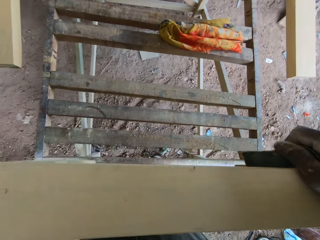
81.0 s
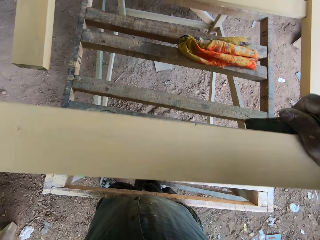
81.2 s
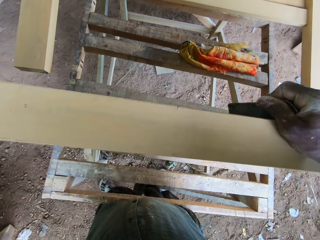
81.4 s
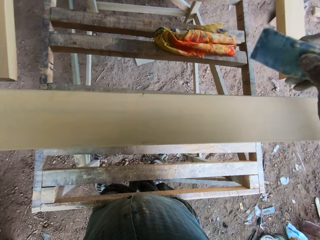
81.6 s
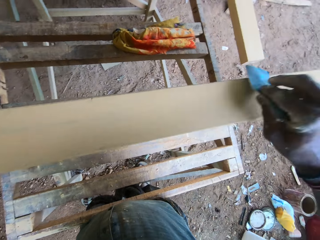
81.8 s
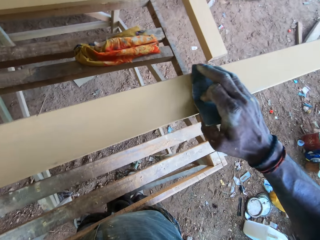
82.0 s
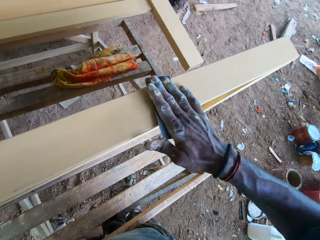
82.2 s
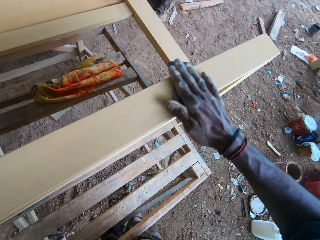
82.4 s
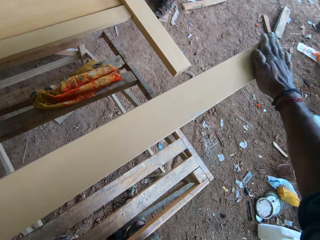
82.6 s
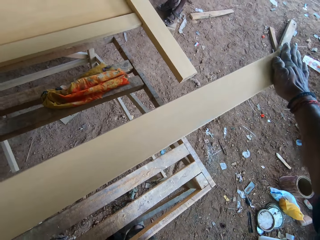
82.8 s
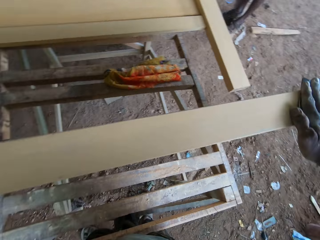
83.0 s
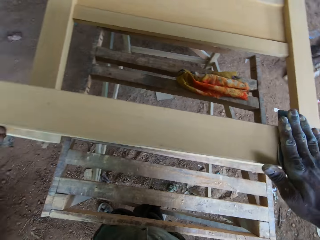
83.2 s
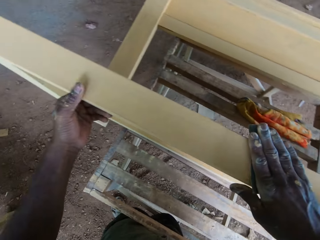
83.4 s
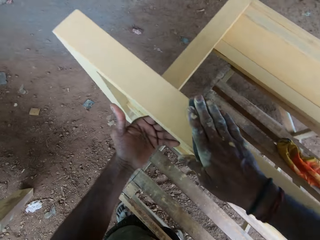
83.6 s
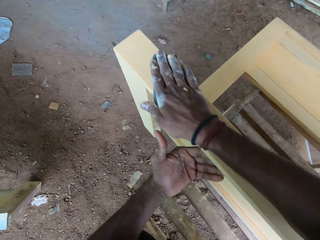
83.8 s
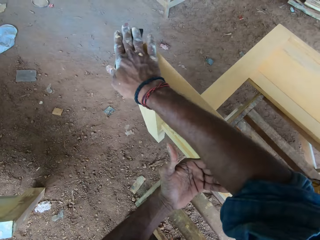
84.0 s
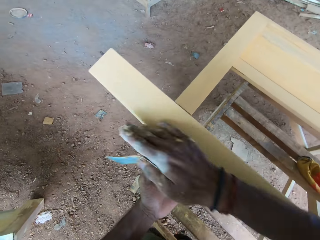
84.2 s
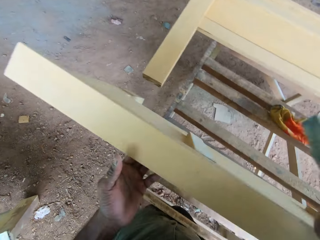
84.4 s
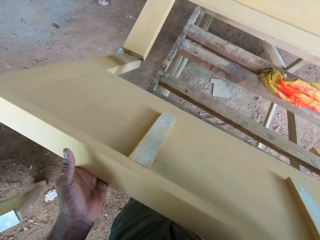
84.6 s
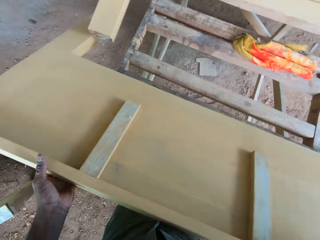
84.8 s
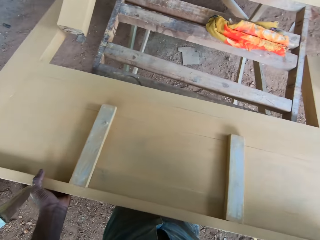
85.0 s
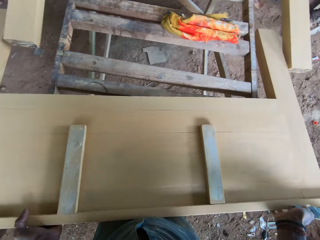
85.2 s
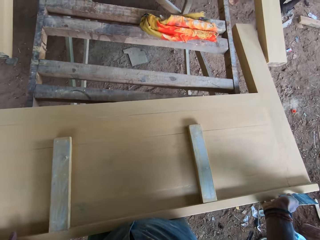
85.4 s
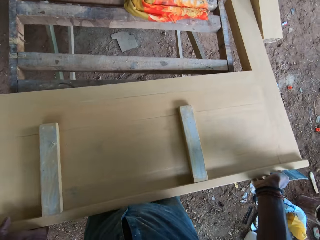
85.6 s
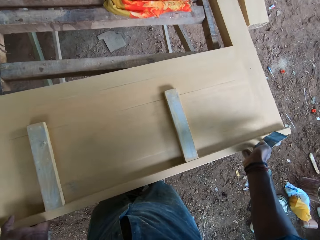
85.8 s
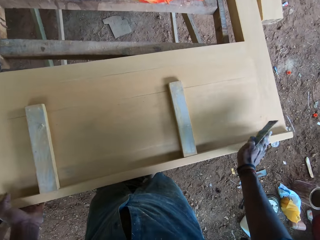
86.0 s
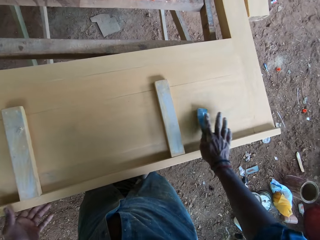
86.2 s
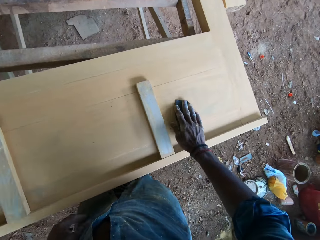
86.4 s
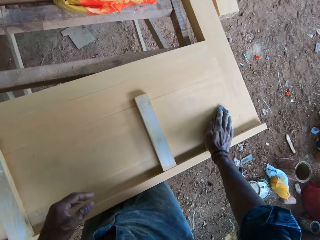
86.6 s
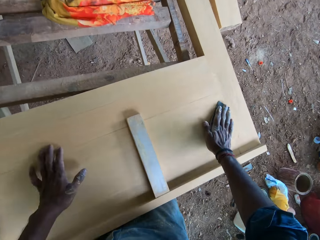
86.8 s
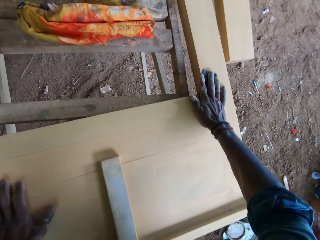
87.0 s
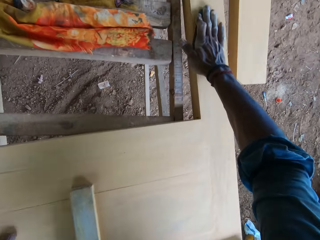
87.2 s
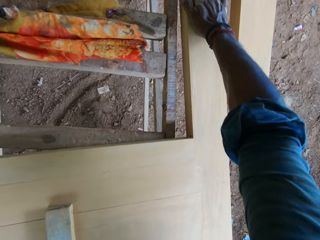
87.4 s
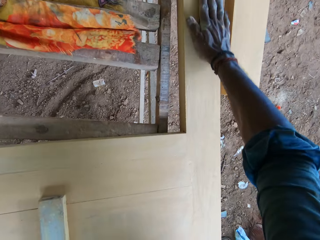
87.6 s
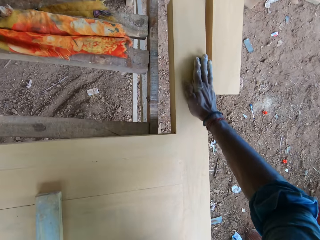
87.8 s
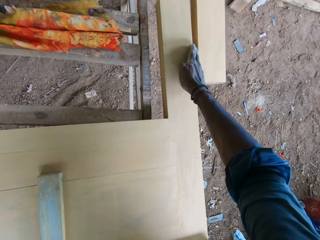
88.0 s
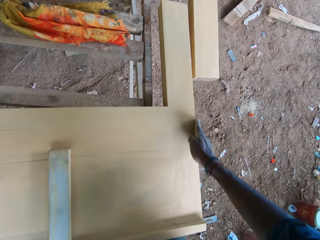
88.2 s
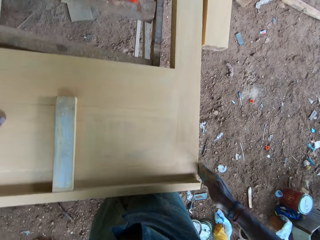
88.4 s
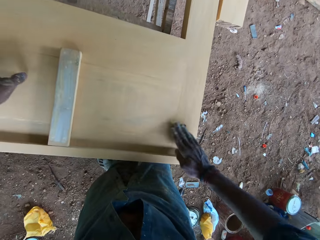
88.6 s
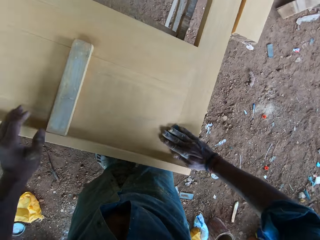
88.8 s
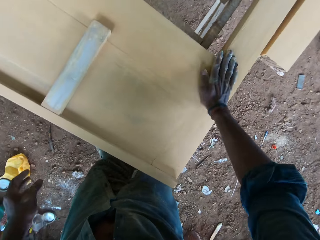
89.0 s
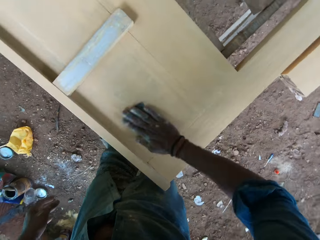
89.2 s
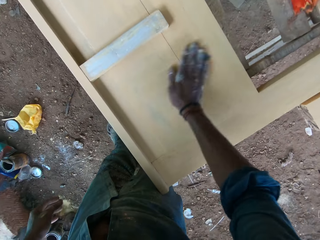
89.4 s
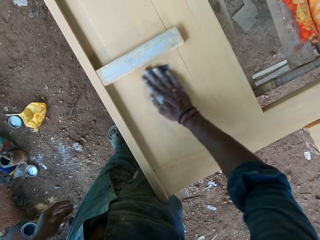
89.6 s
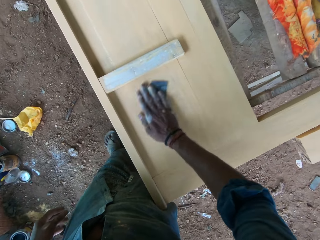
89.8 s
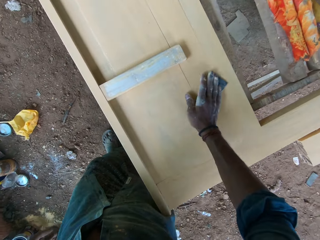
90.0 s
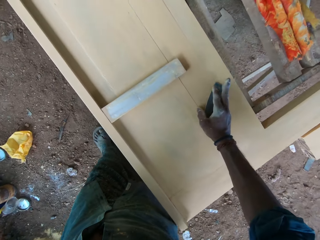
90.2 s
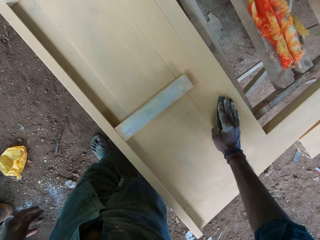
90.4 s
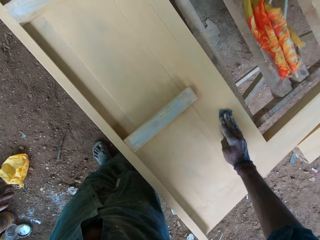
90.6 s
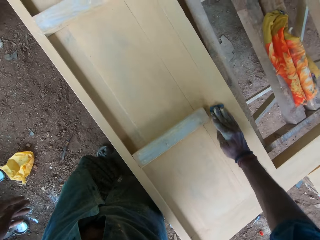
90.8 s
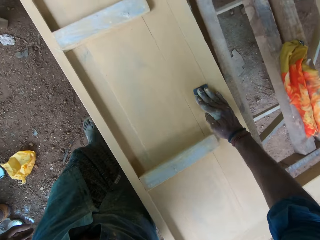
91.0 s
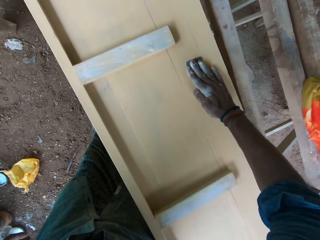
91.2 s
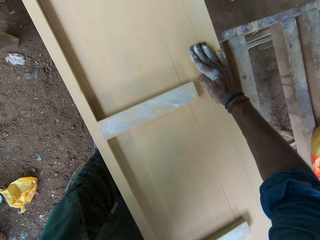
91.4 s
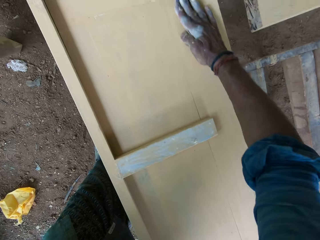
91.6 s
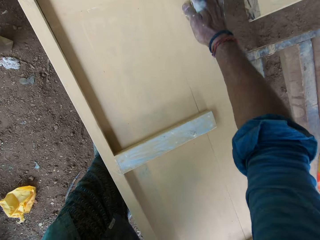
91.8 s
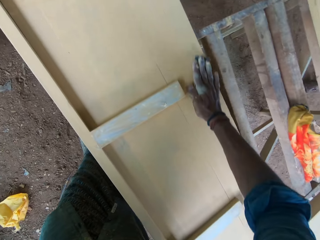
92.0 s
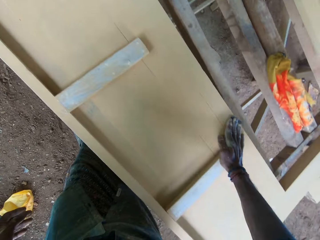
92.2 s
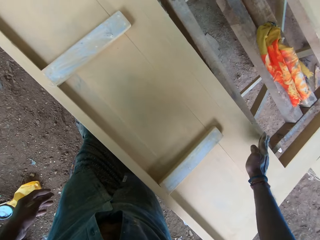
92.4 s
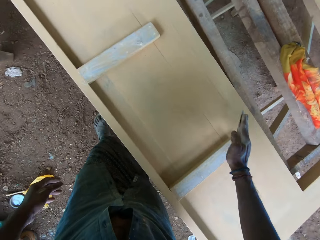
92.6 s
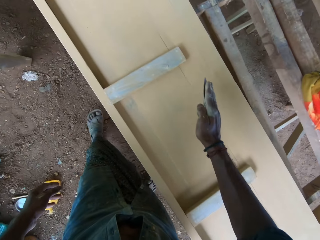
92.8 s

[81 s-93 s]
The camera wearer uses the sandpaper in his right hand on the piece of furniture or wood on the workbench. He adjusts the piece of furniture on the workbench with his hands. He turns the piece of wood. He uses the sandpaper in his right hand on the piece of furniture on the workbench.

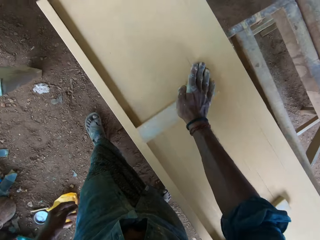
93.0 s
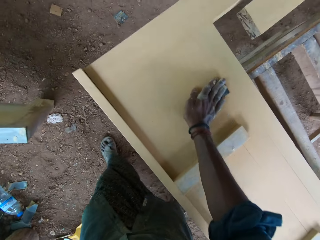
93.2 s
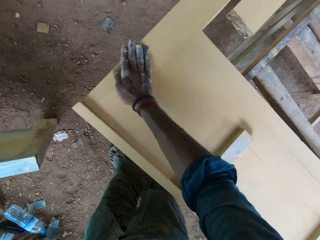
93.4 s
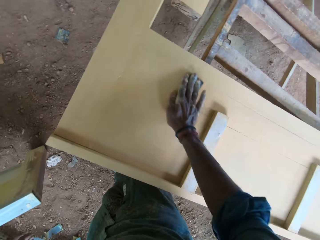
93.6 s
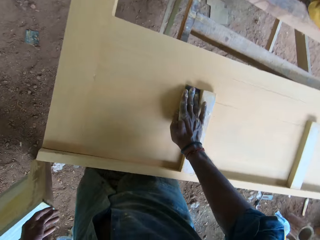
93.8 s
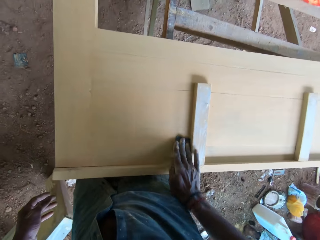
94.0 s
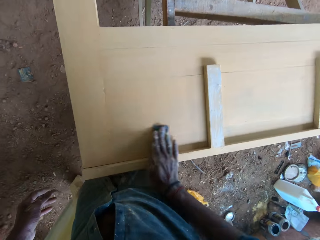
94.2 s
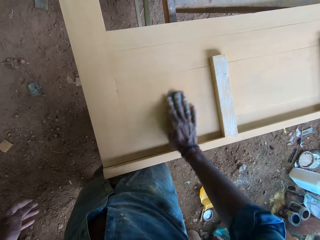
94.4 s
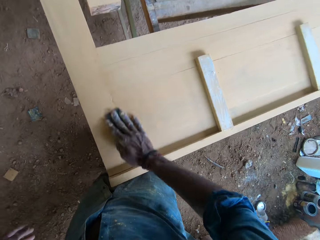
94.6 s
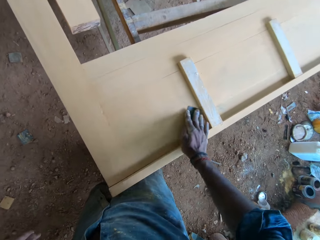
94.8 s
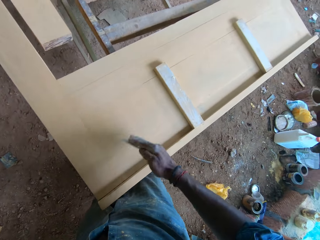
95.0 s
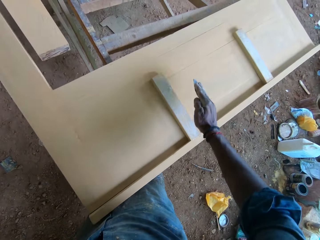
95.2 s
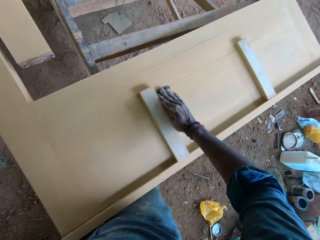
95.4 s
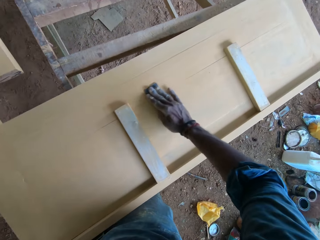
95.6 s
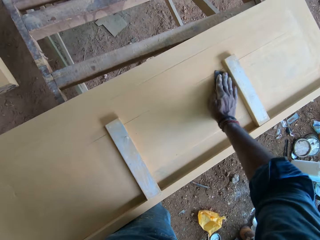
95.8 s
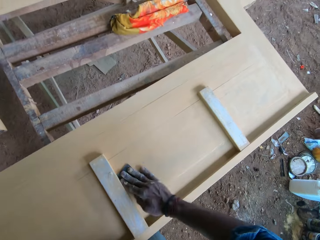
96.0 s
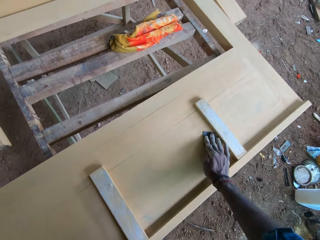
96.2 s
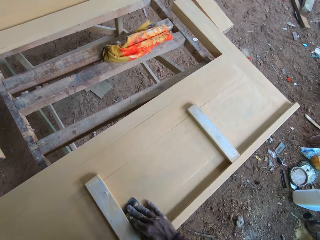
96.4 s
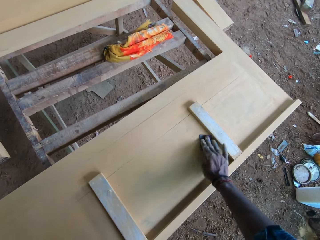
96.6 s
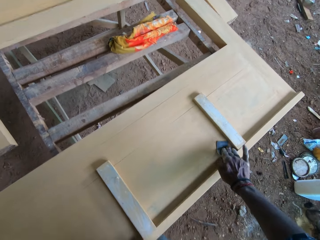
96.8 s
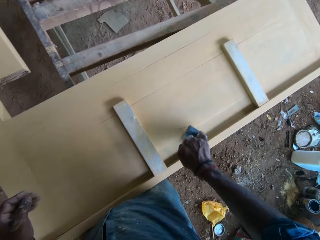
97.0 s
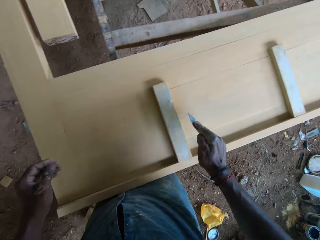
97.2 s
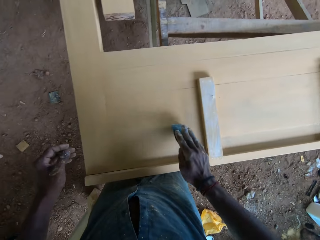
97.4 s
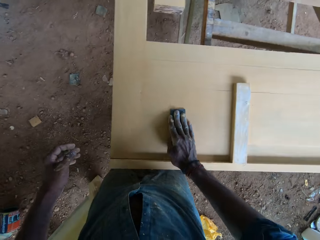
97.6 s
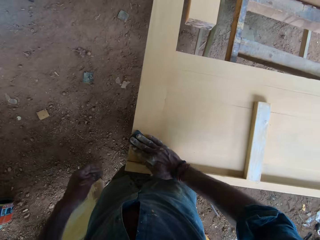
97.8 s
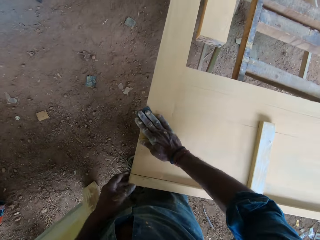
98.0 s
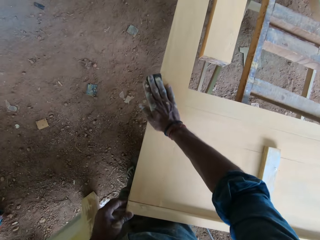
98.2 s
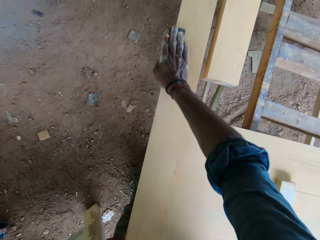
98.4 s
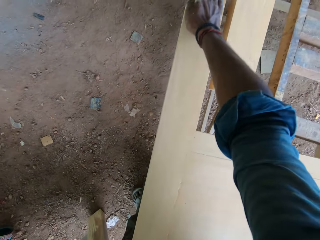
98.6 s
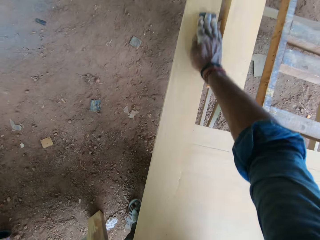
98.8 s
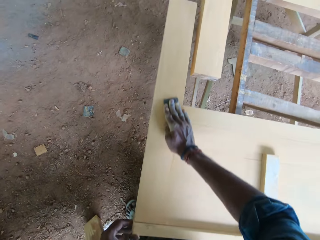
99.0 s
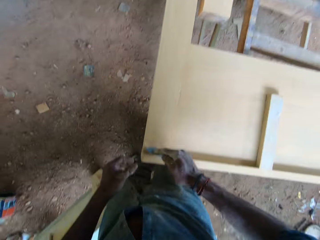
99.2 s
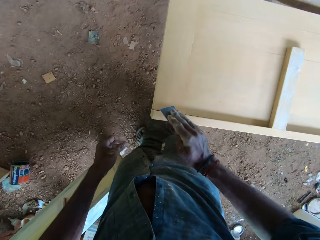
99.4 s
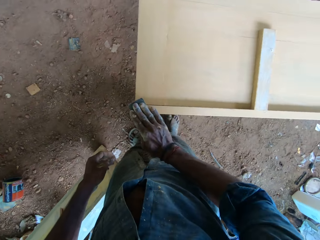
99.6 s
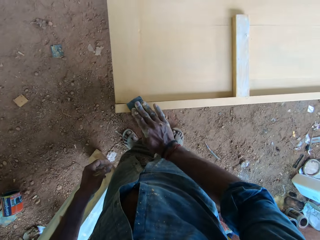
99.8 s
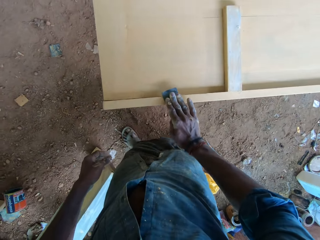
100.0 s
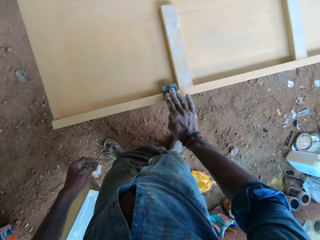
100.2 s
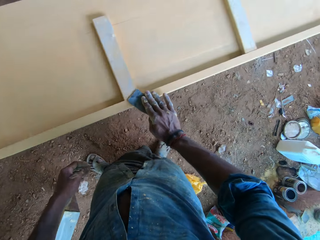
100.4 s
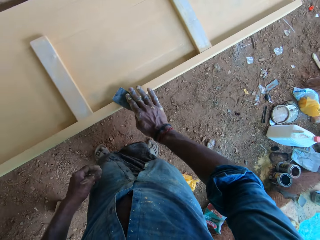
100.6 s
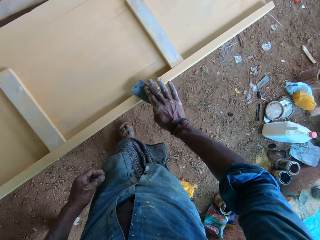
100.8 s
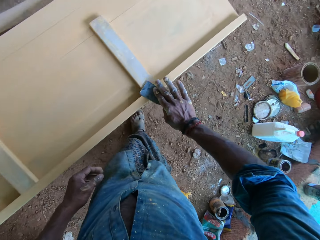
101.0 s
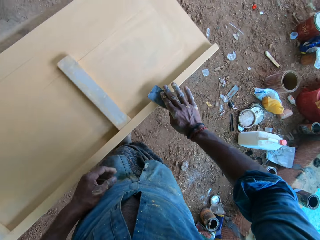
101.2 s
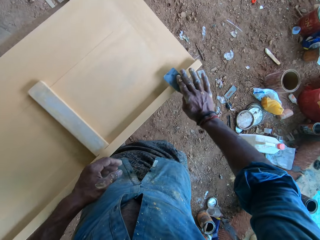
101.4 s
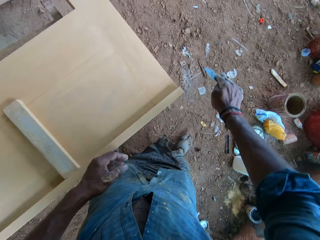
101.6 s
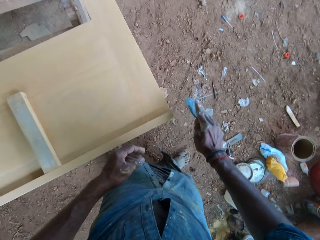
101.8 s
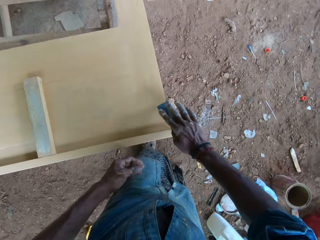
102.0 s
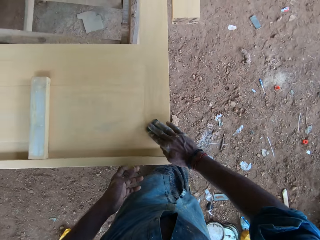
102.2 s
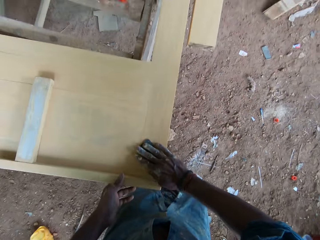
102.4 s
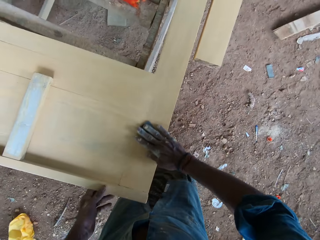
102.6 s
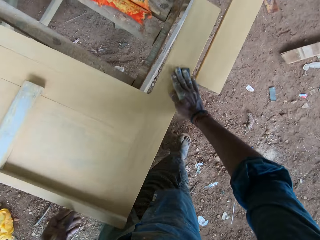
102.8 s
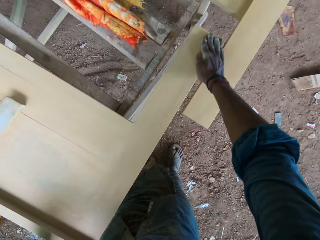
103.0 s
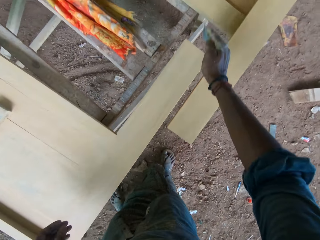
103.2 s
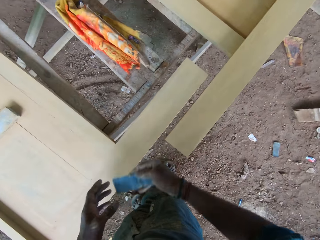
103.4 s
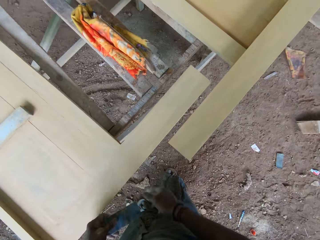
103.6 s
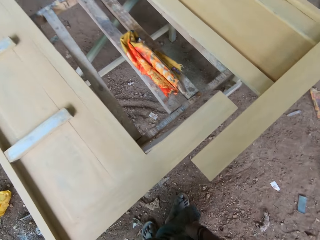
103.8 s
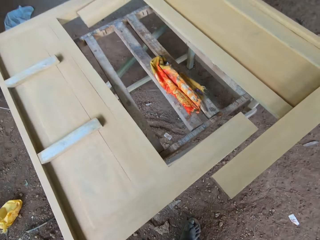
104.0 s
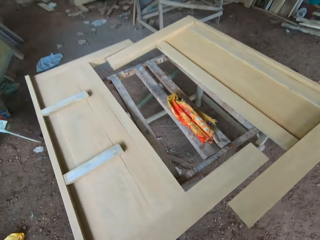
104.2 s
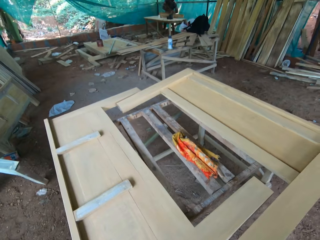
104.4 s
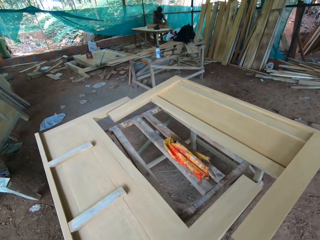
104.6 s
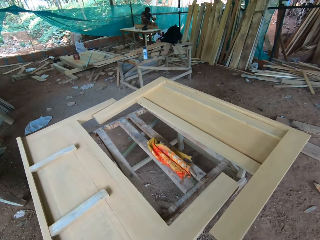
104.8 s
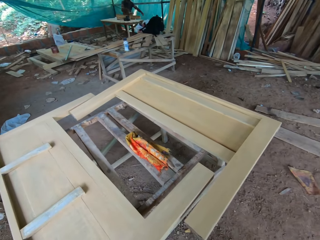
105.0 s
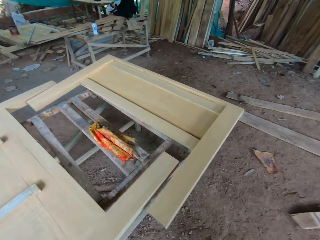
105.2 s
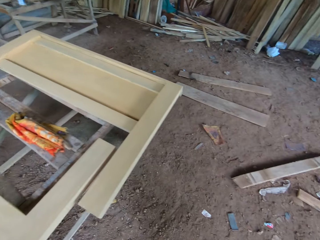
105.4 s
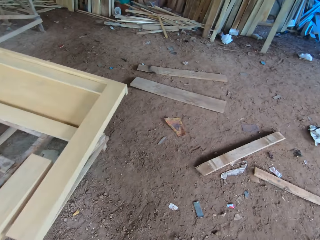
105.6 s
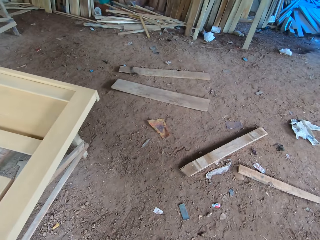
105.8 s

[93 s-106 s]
The camera wearer passes the sandpaper from his right hand to his left hand.
